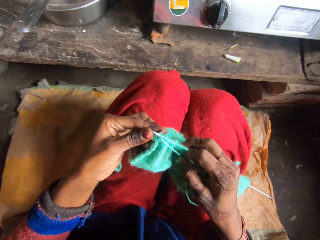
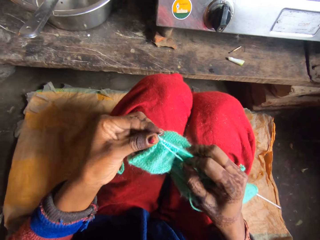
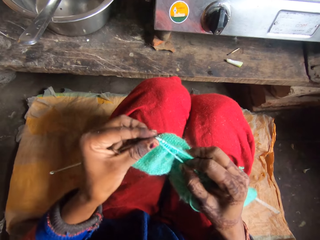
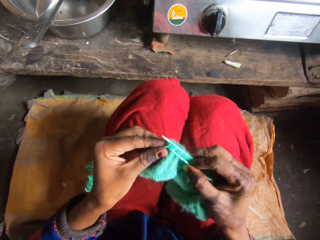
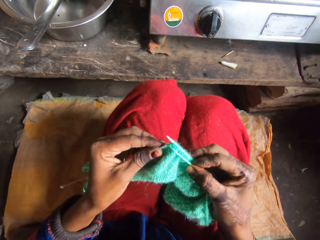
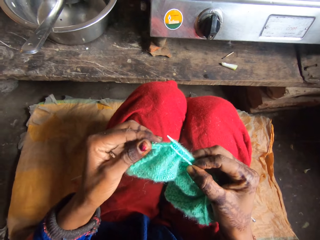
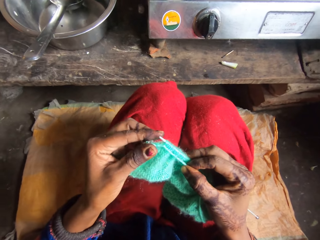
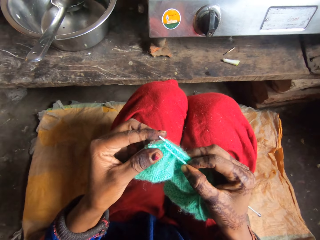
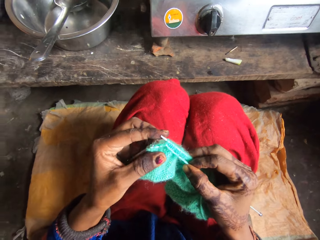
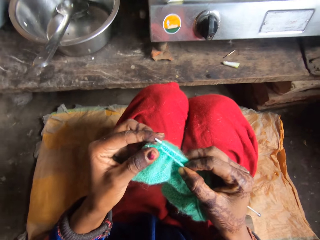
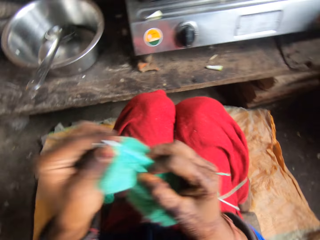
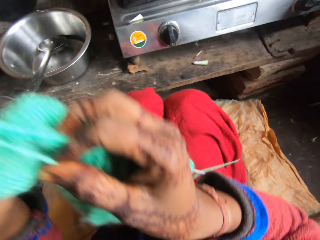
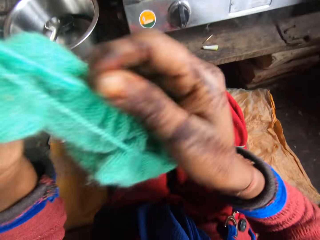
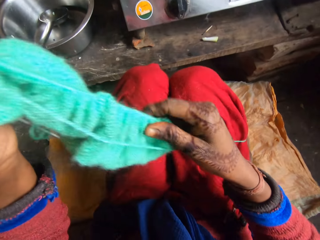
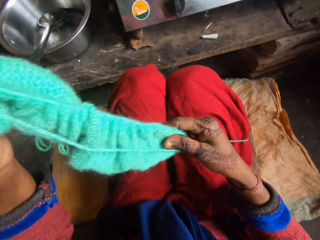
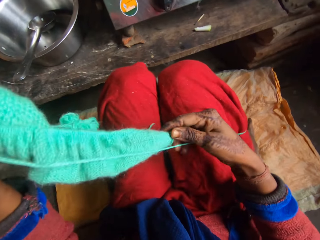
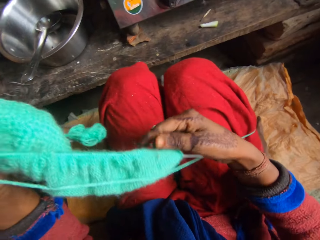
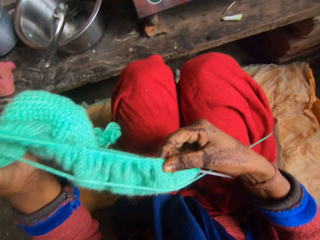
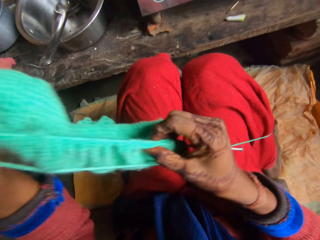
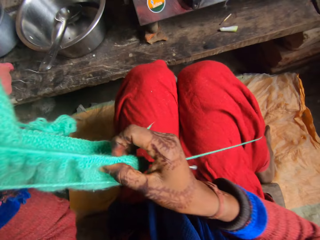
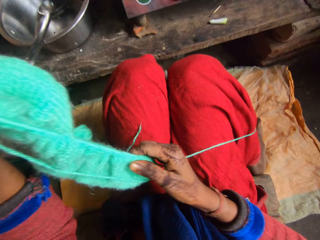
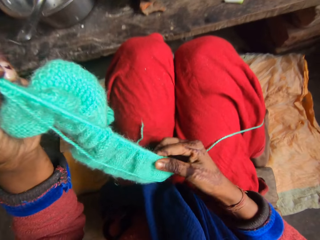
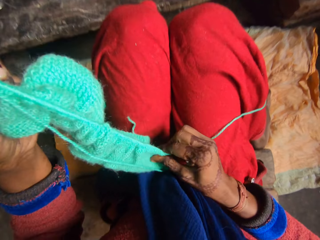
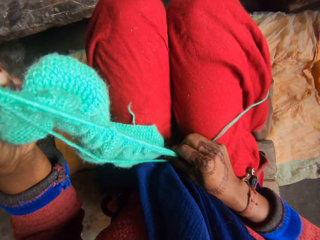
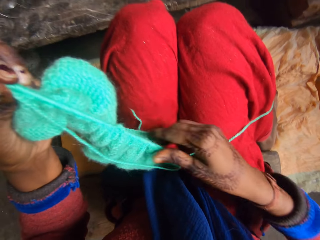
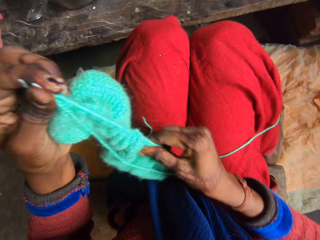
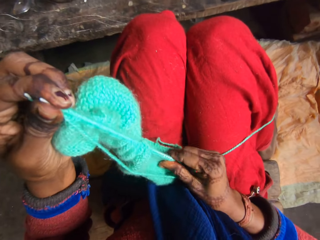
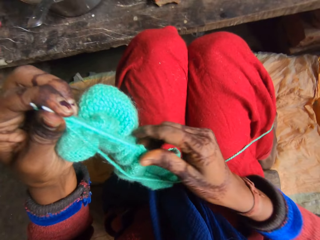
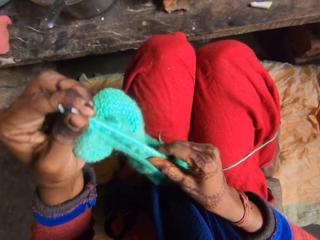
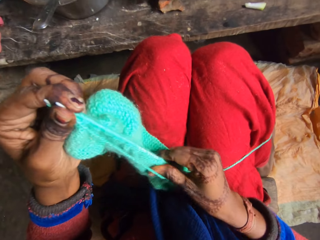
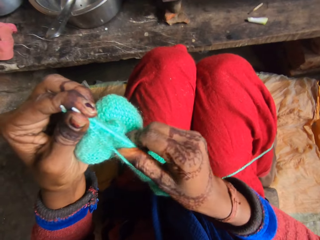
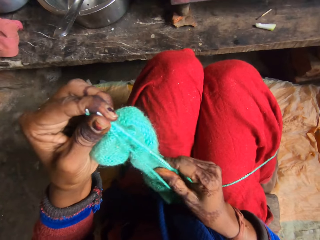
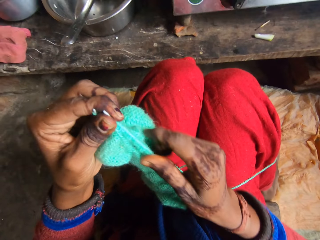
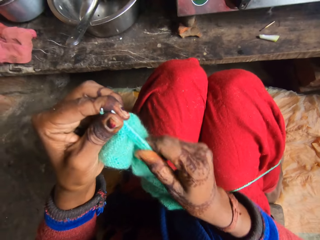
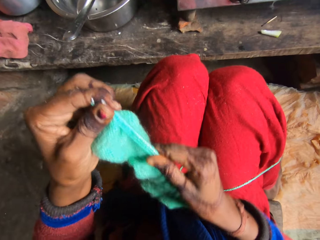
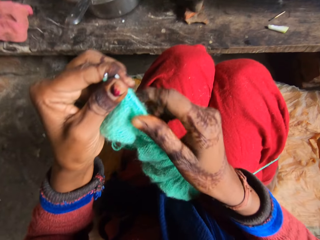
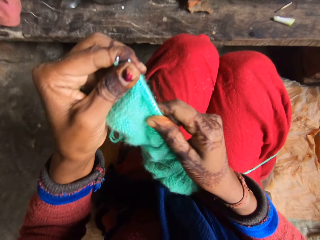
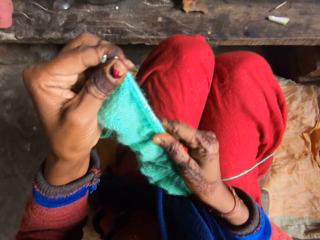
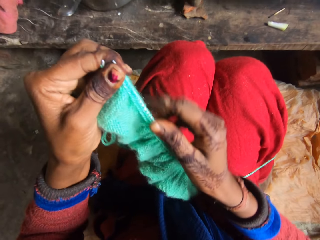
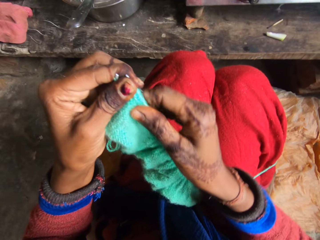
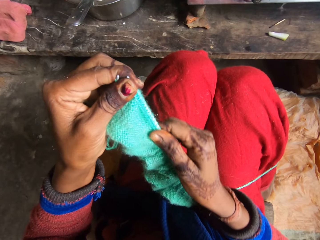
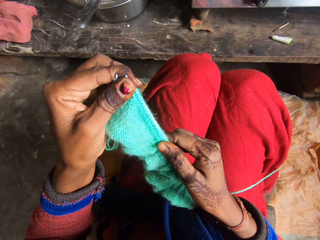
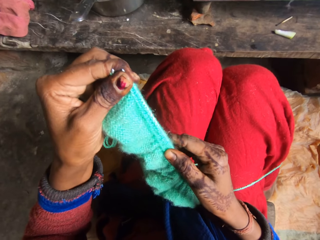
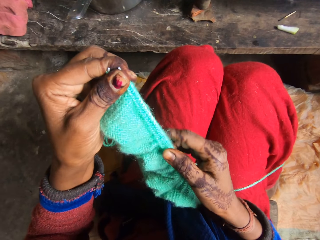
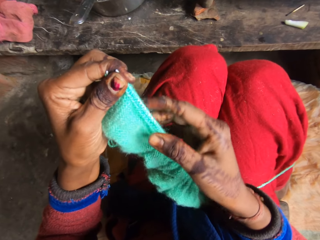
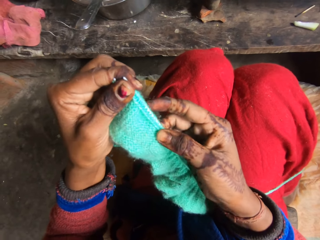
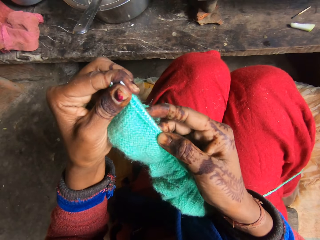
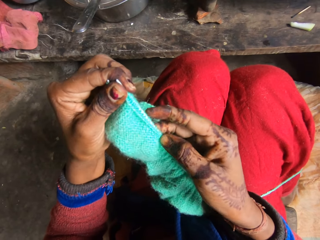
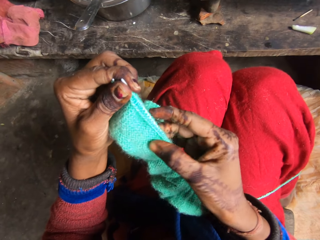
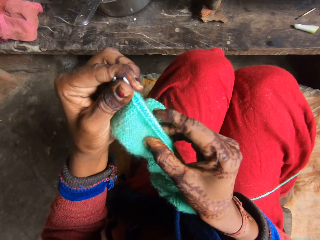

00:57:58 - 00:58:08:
The camera wearer knits the yarn with the needle. They adjust the yarn in the needle. They move the hand. They push the fabric.

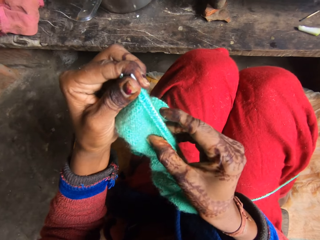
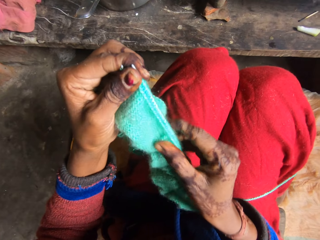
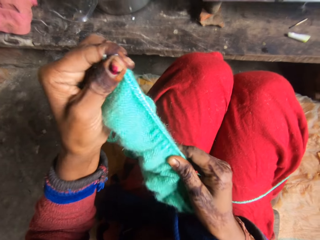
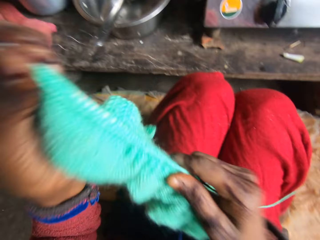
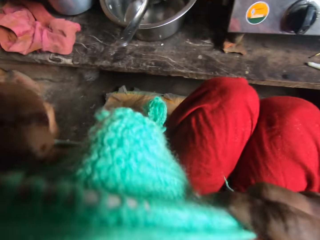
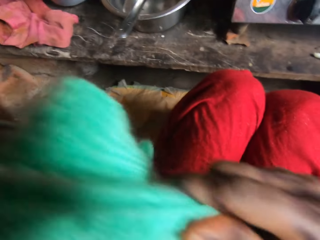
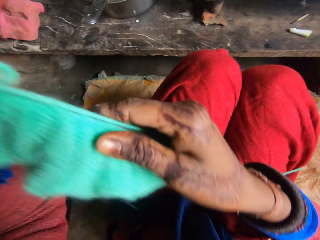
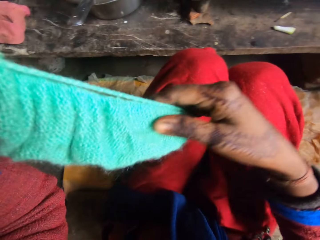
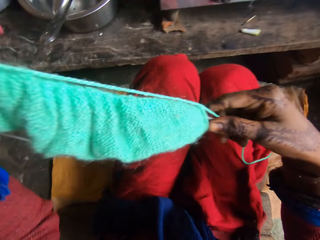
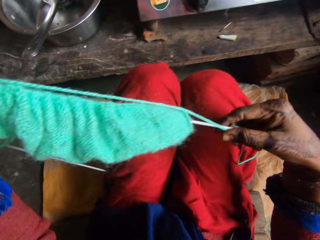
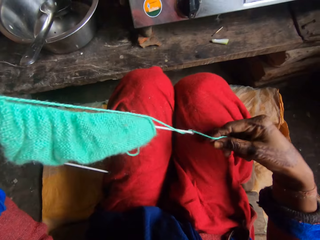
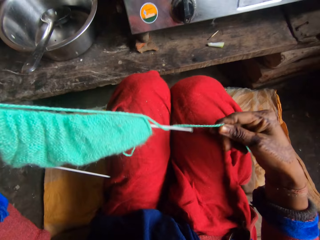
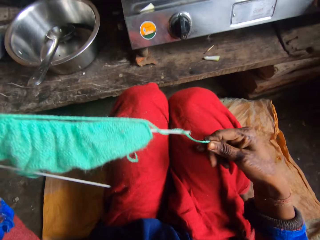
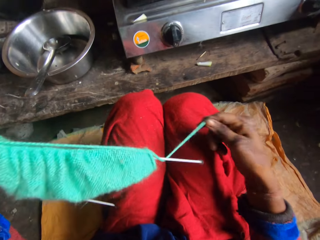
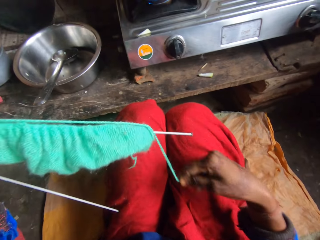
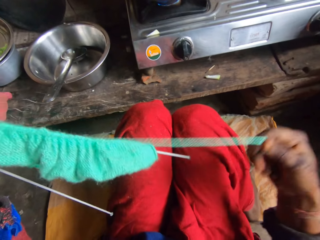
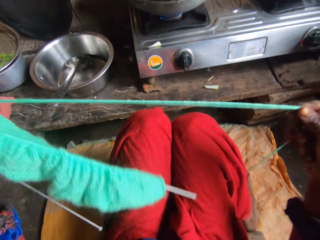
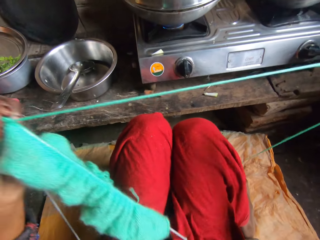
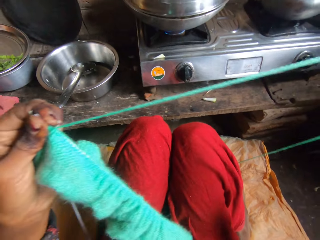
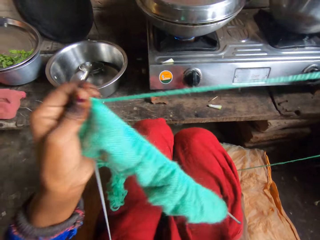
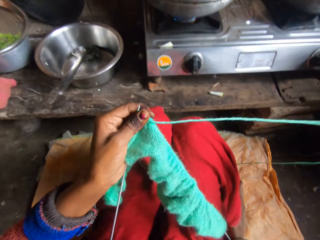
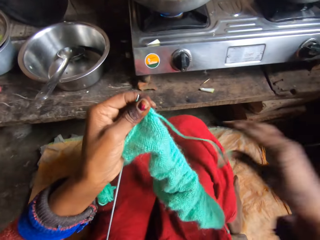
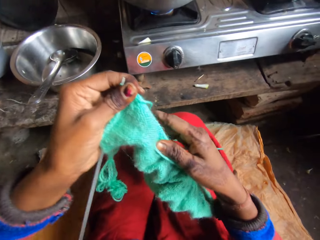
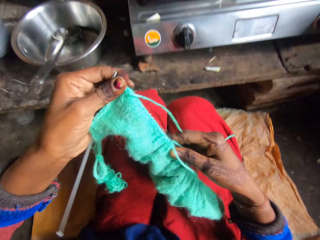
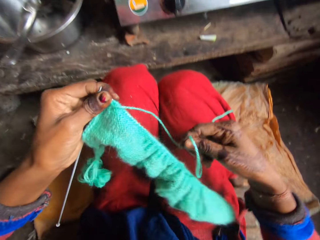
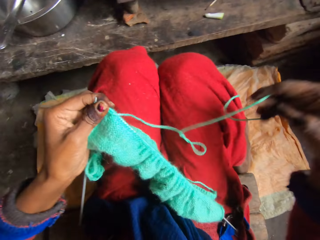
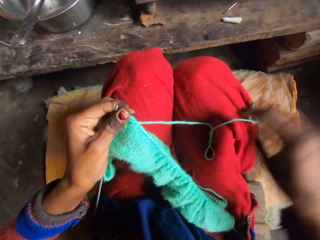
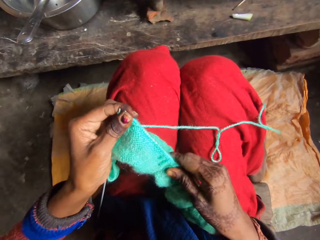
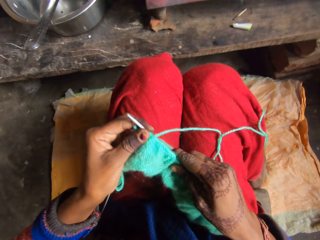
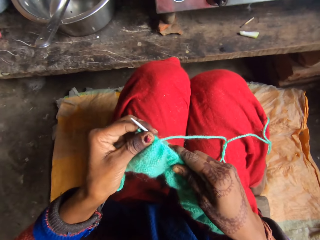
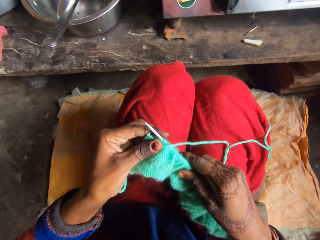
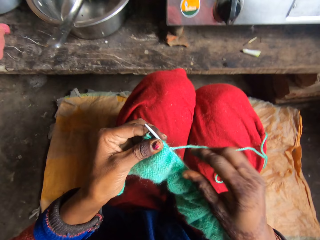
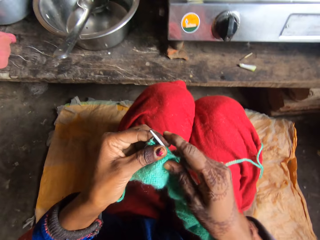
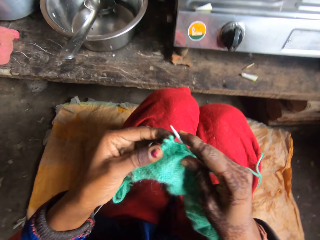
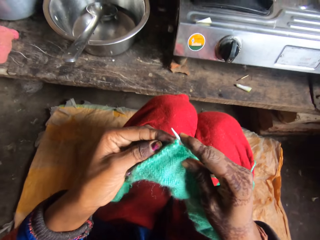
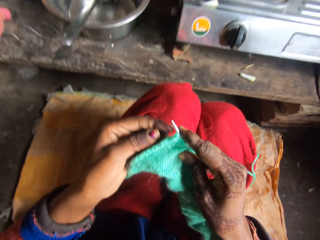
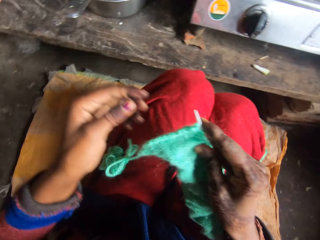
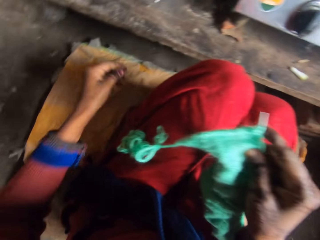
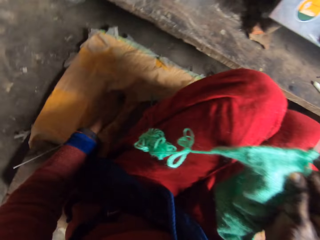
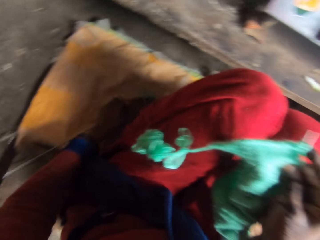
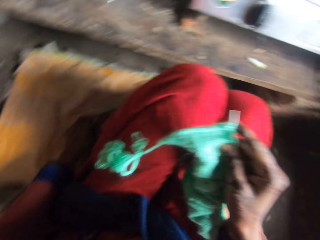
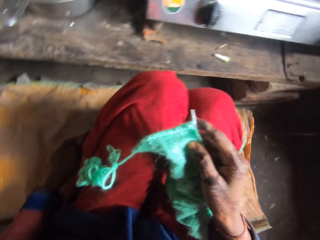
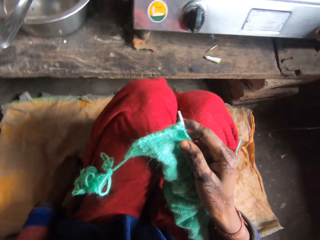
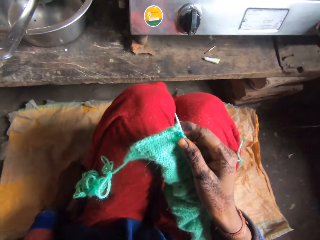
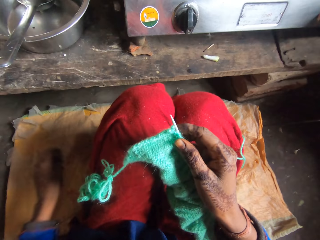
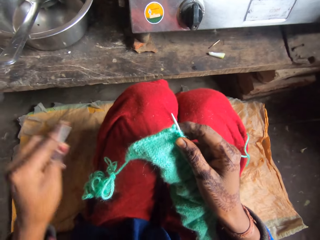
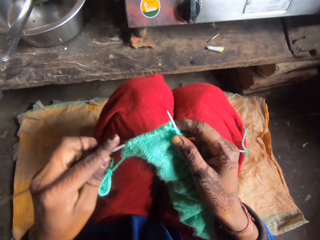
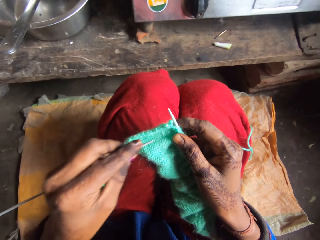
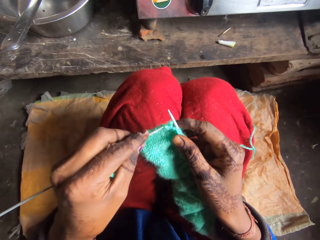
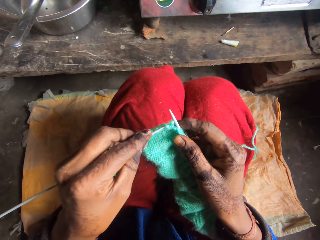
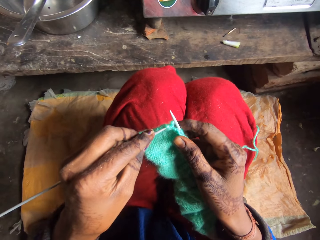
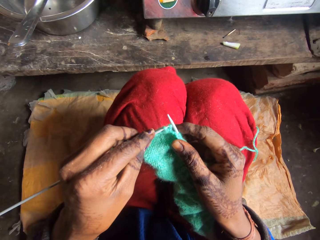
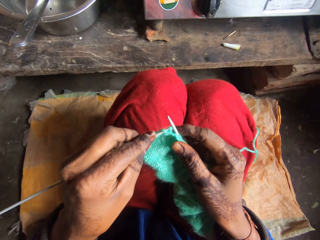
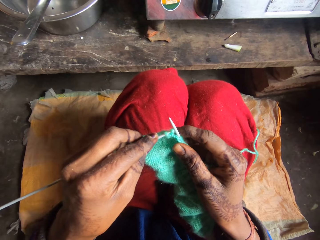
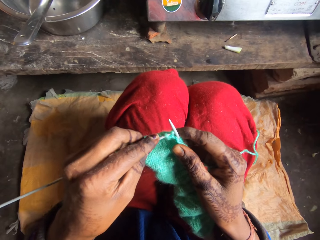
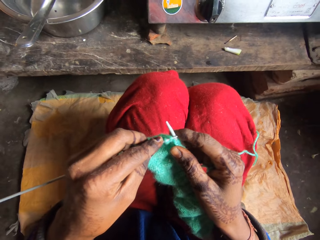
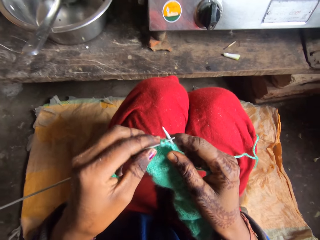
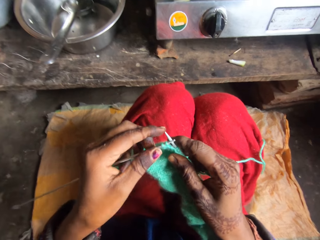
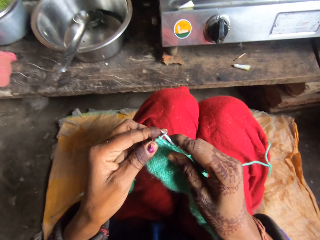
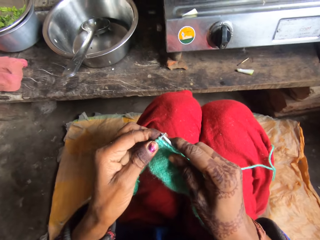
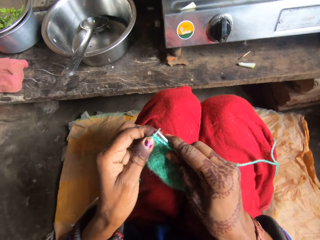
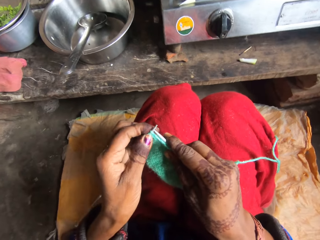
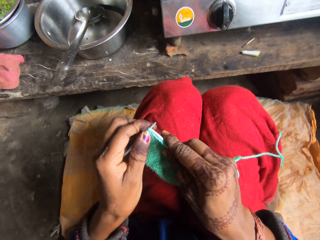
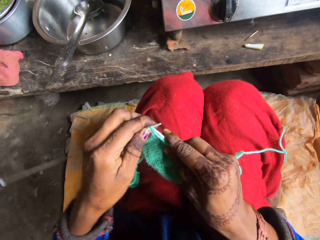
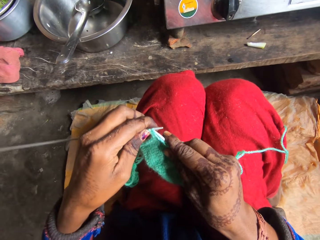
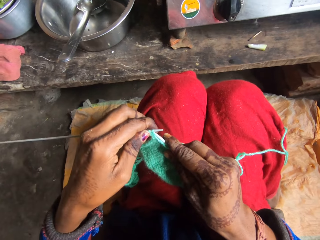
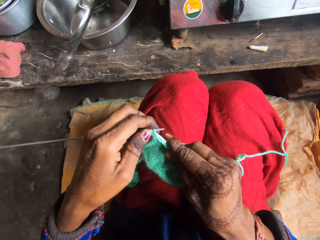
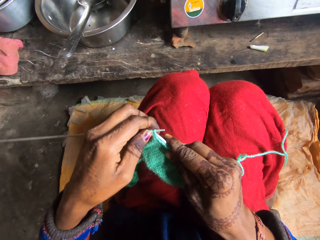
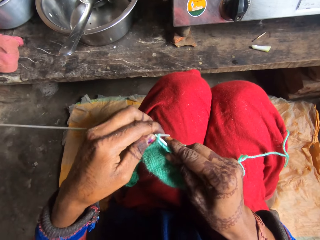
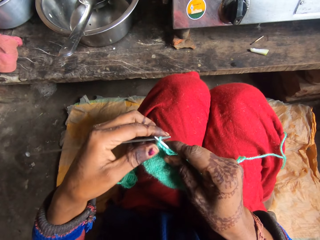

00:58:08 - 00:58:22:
The camera wearer holds the fabric. She moves the thread. She drops the stick. She drops her hand on the floor. She puts the needle in the yarn. She weaves the fabric.
